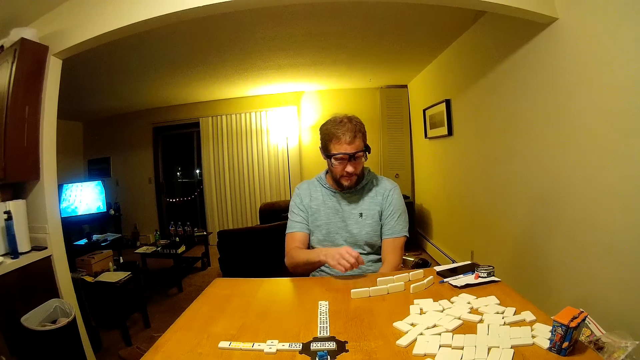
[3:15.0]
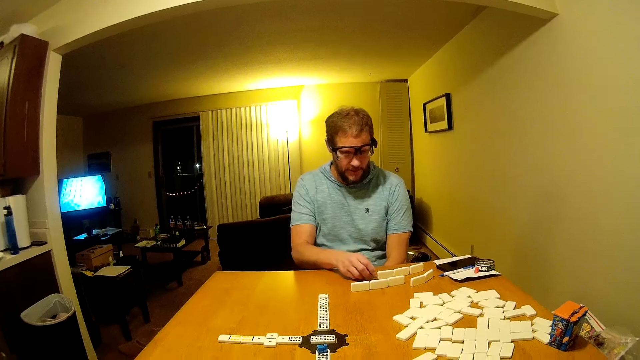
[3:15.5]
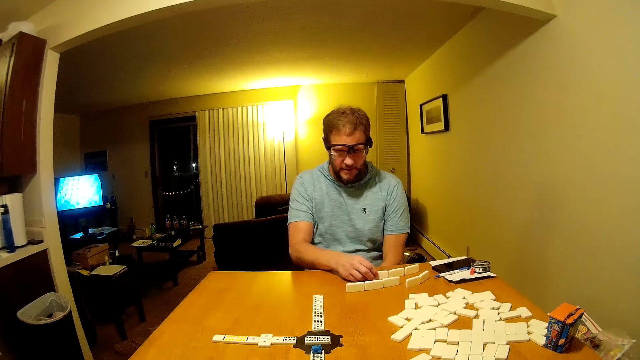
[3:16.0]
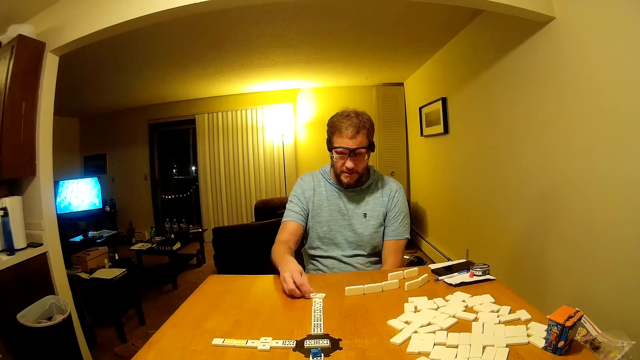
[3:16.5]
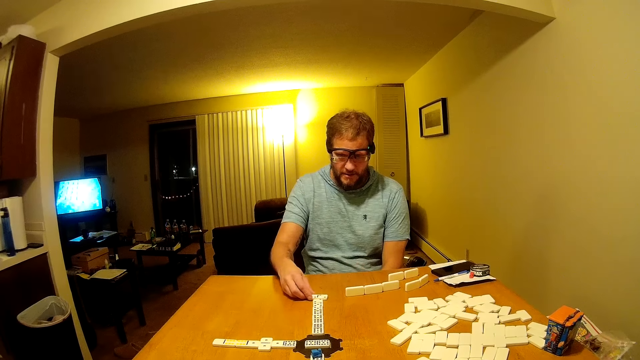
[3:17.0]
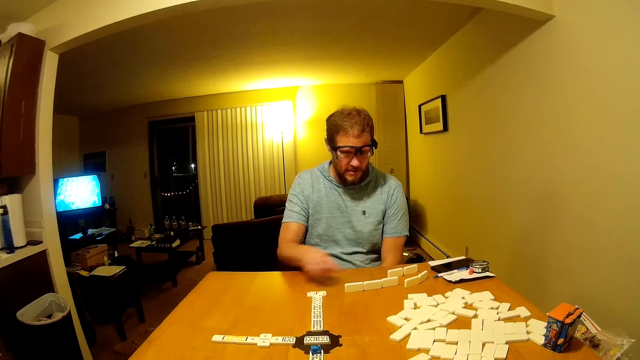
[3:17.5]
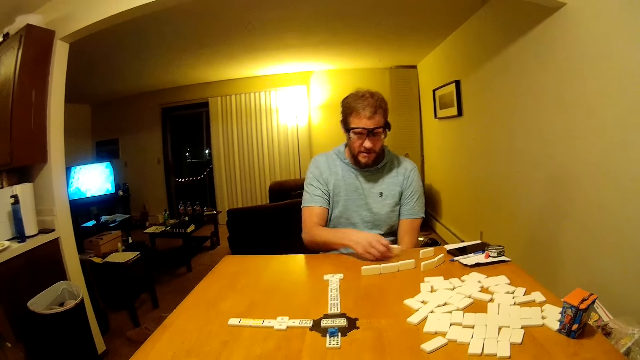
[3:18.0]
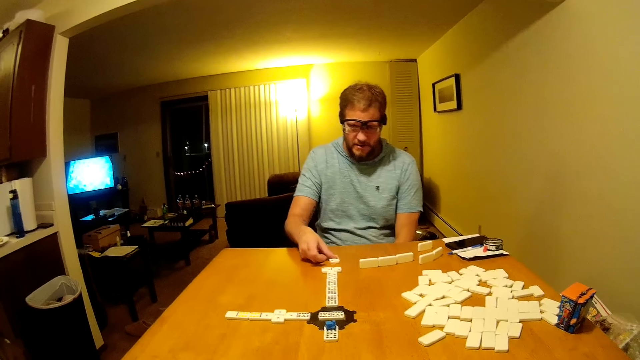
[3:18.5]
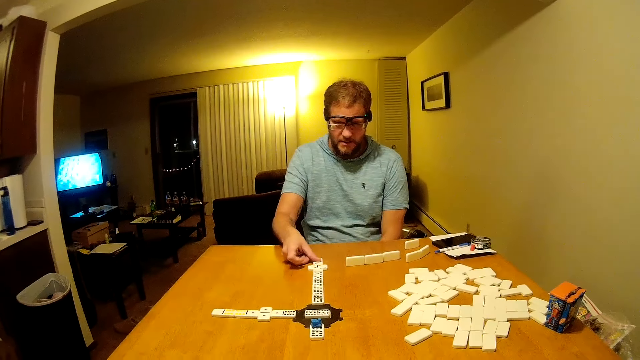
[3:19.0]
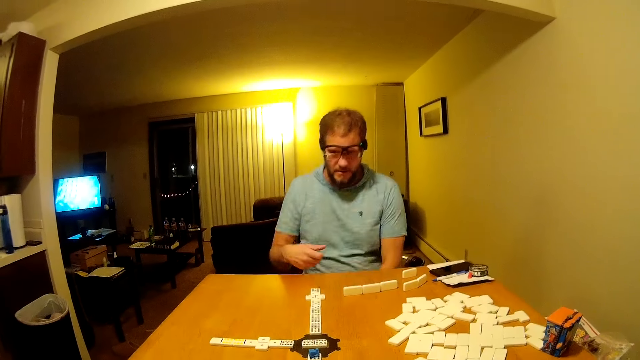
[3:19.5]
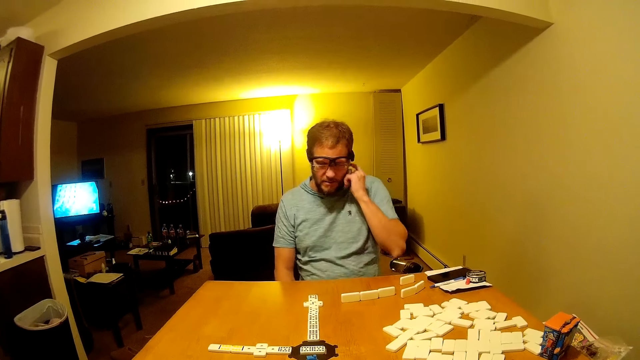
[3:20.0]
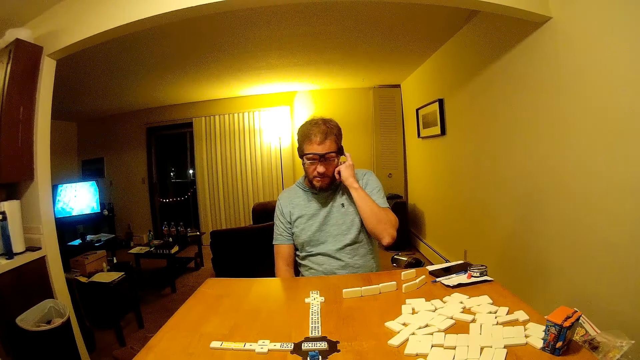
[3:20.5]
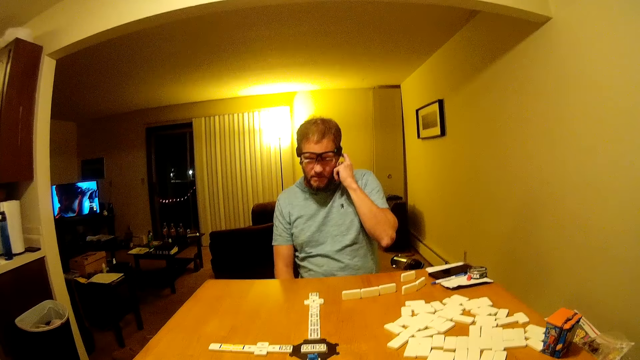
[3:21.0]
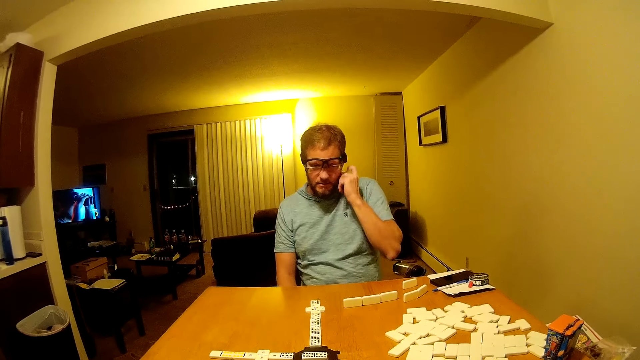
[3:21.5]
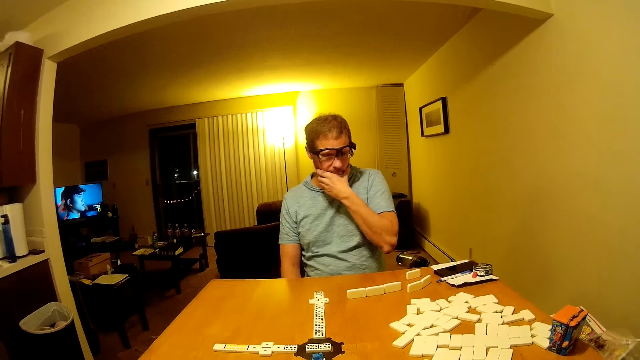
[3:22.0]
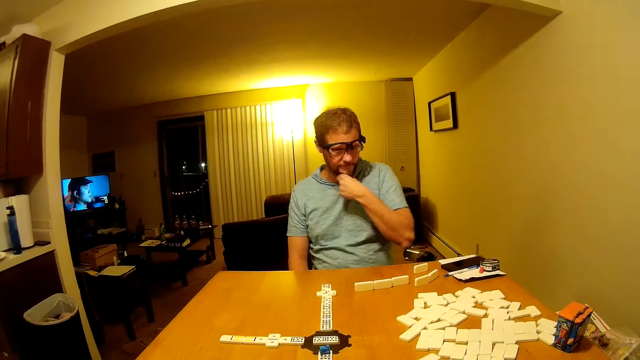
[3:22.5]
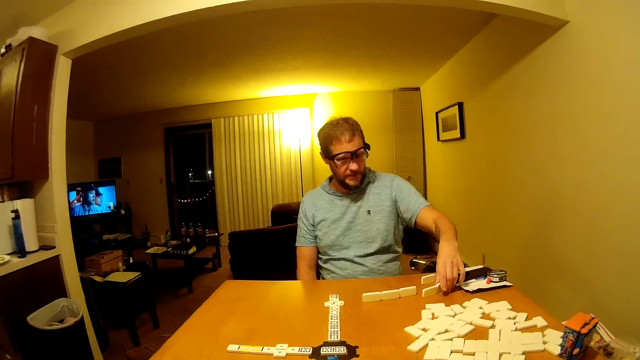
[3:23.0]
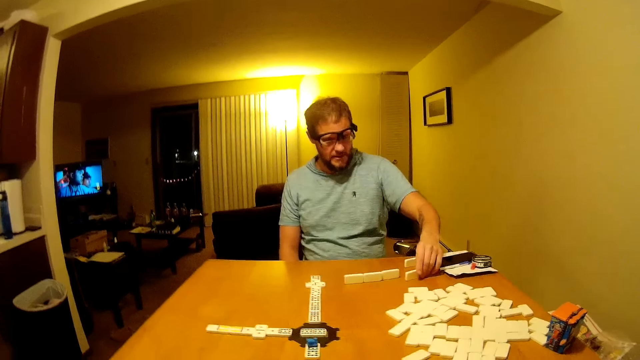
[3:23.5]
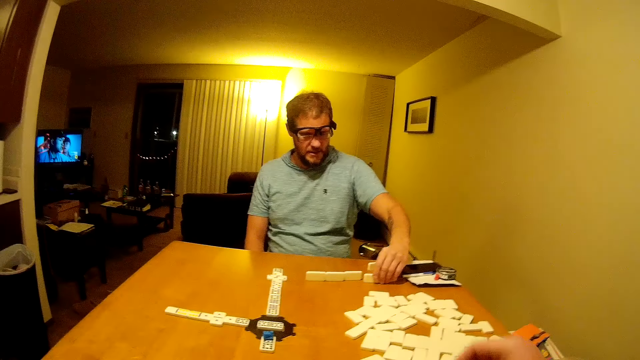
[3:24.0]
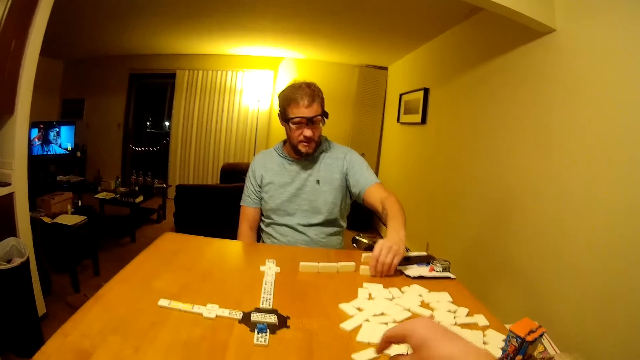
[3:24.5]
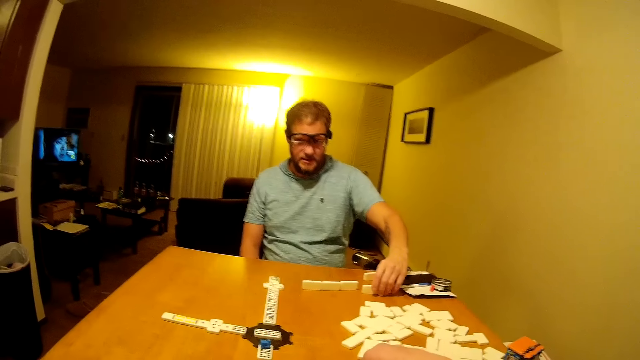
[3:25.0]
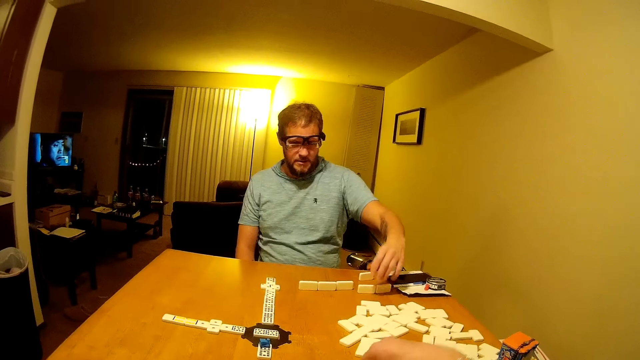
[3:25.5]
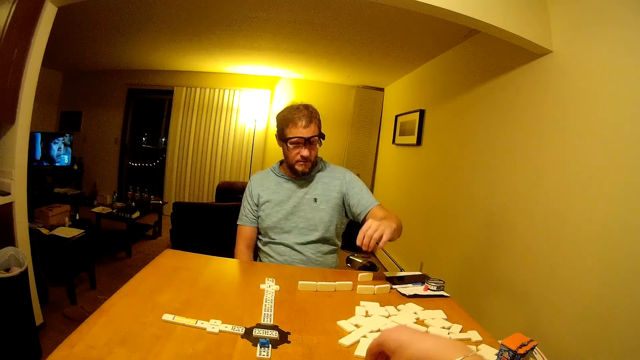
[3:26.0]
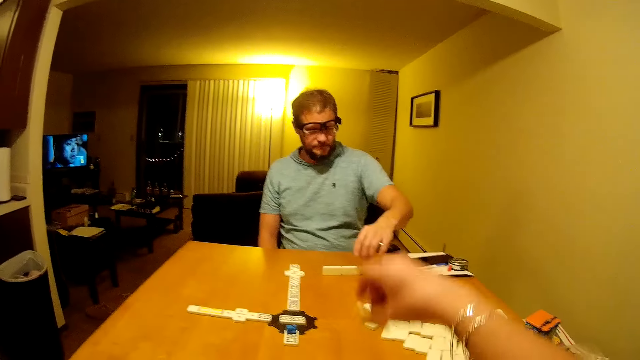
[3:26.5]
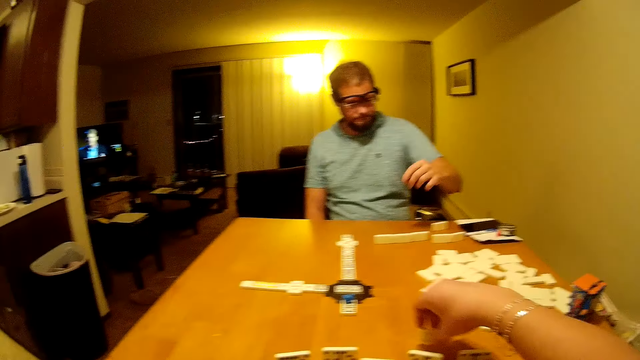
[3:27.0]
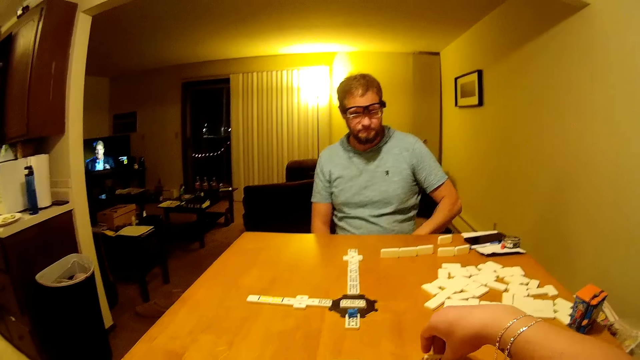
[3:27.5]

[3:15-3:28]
A man picks up a domino piece and places the domino piece on the table. The man picks up a domino piece, plays the word game board, places the domino piece on the table, scratches the ear, touches the ears, touches the beard and moves domino pieces on the table. The camera wearer arranges domino pieces on the table. The man looks around.

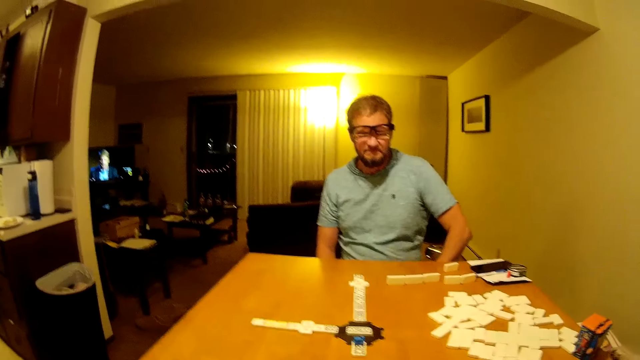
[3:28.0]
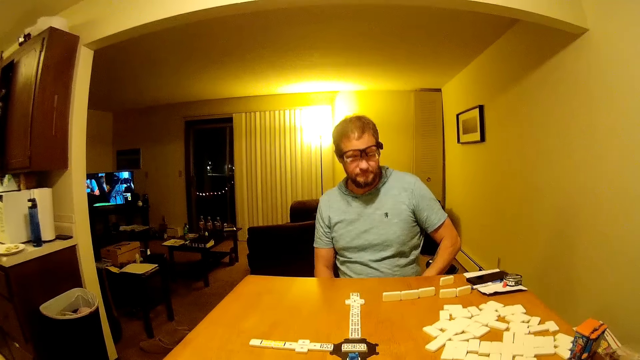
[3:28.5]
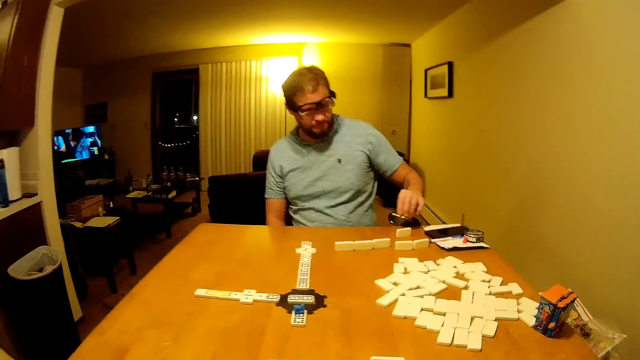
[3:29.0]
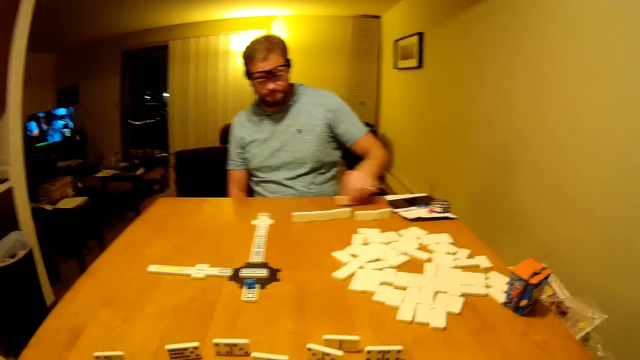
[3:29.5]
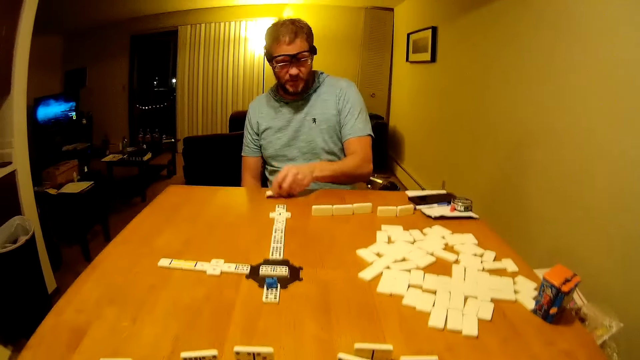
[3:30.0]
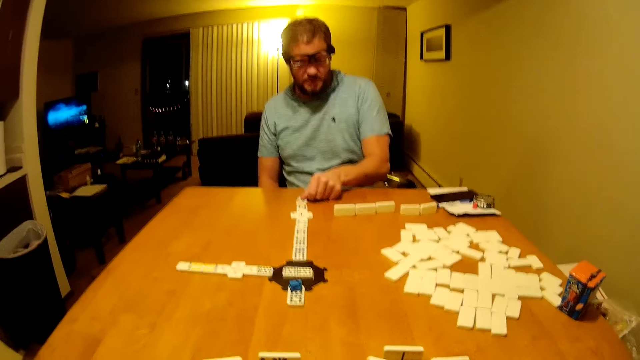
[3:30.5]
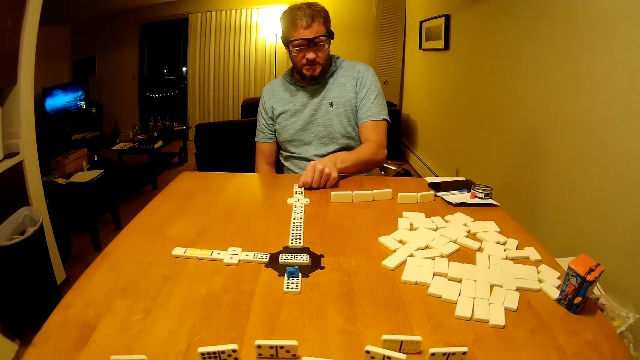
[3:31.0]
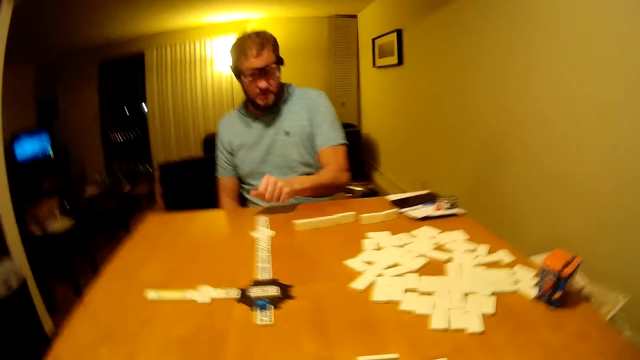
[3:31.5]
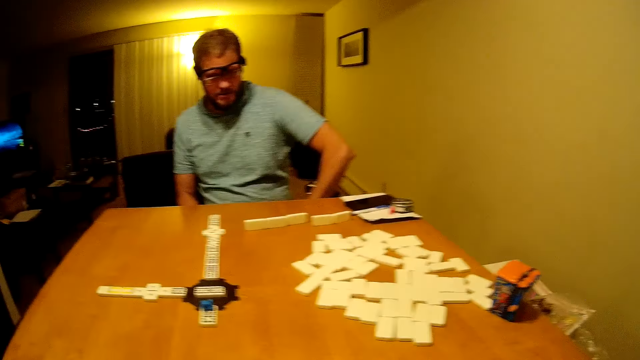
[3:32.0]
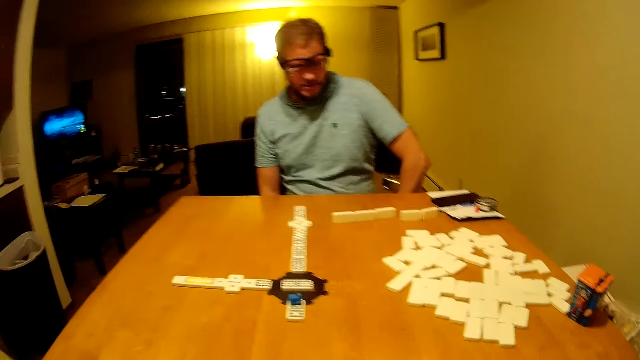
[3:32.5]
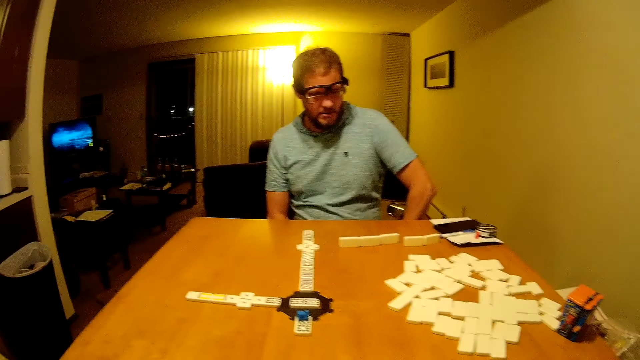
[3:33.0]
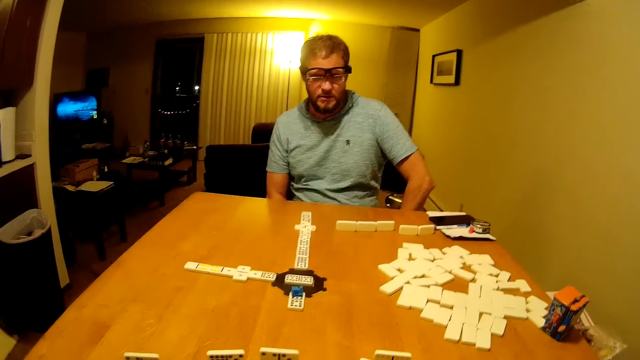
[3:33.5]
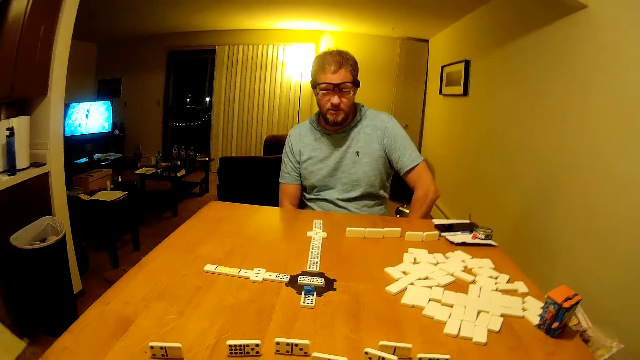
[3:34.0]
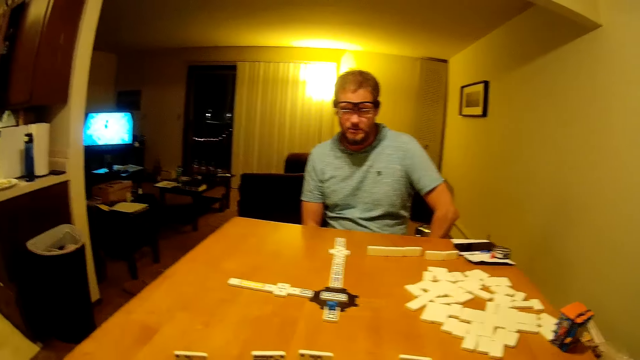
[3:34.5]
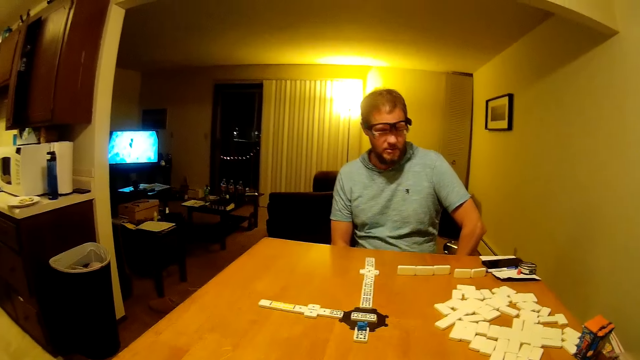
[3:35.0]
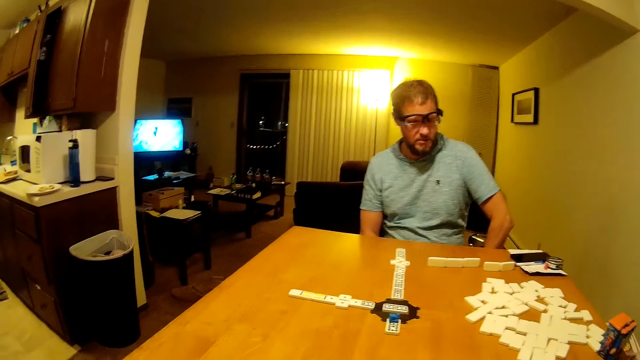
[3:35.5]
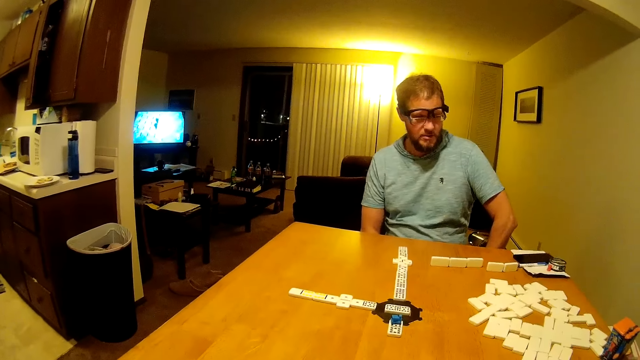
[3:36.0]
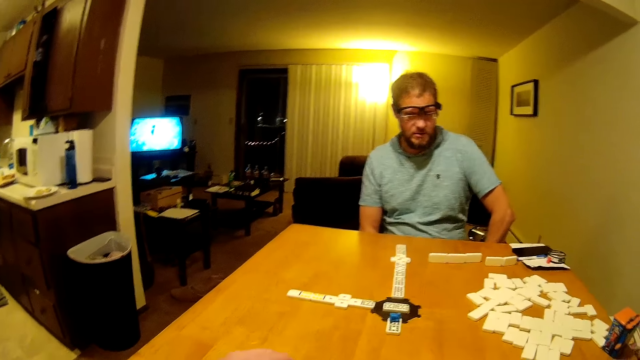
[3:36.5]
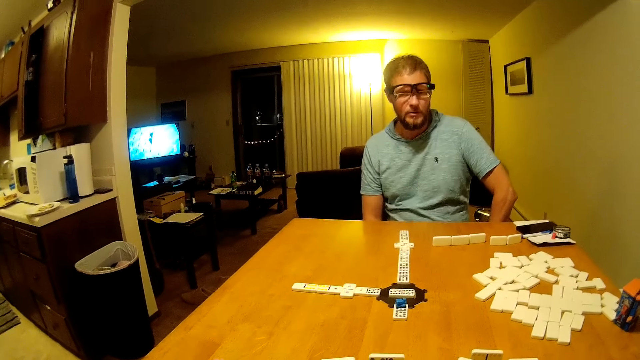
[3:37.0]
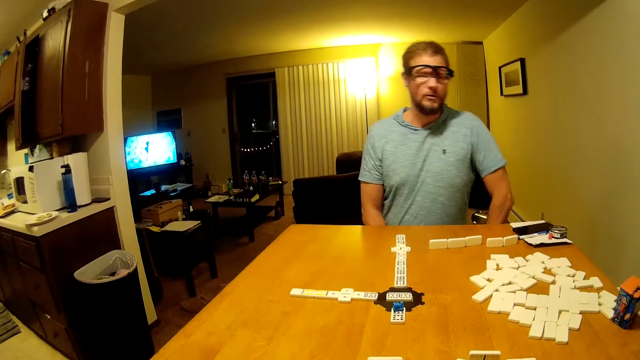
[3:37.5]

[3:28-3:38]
A man picks up a domino piece. The camera wearer looks around. The man places the domino piece on the table and looks around.
